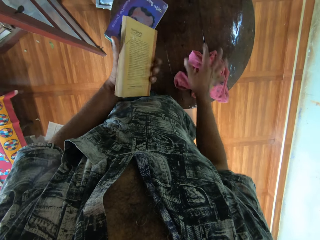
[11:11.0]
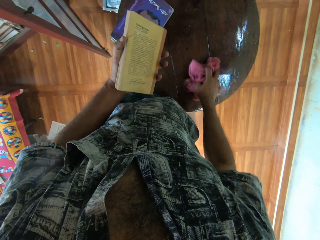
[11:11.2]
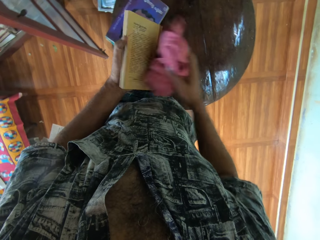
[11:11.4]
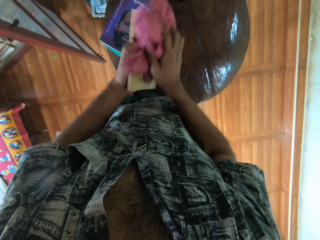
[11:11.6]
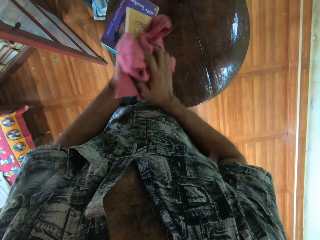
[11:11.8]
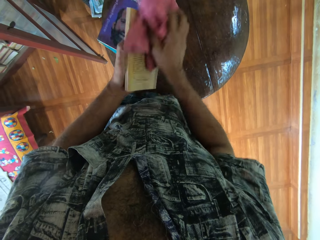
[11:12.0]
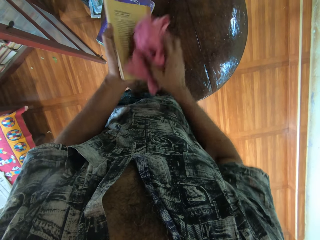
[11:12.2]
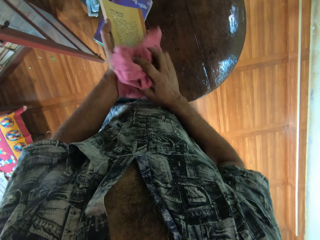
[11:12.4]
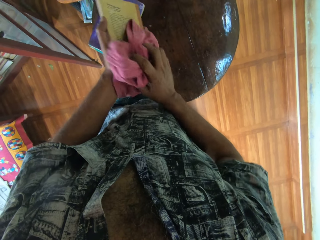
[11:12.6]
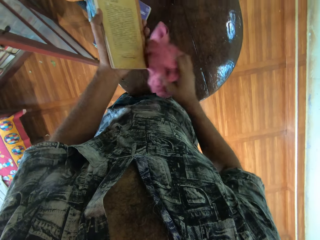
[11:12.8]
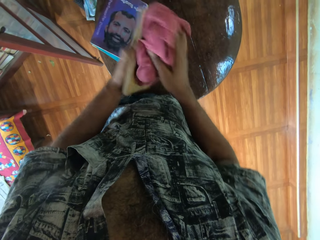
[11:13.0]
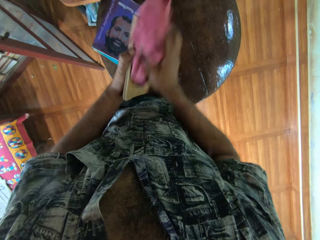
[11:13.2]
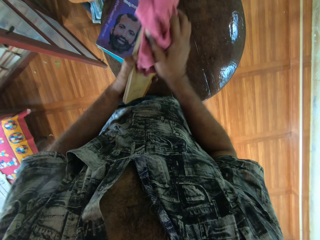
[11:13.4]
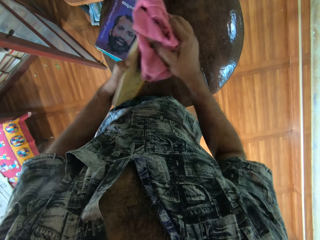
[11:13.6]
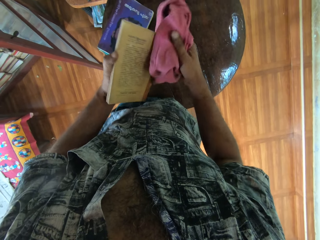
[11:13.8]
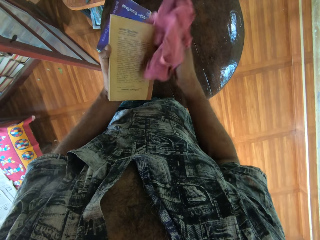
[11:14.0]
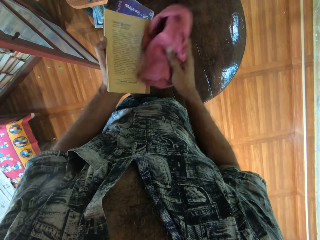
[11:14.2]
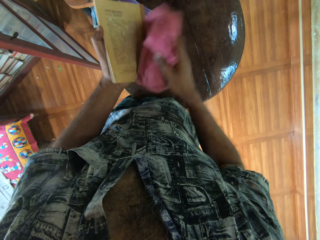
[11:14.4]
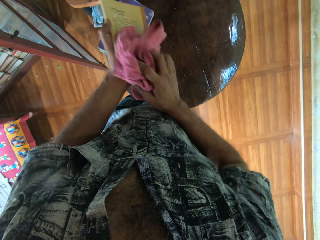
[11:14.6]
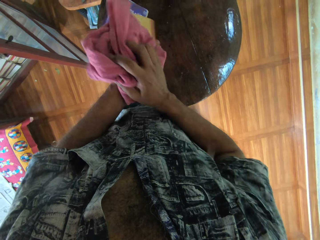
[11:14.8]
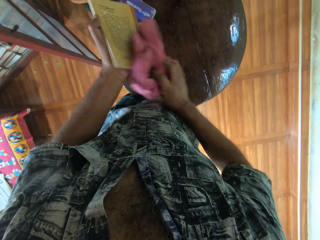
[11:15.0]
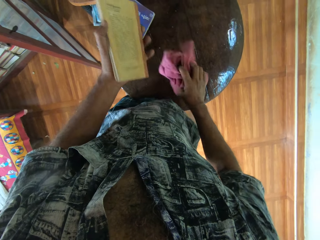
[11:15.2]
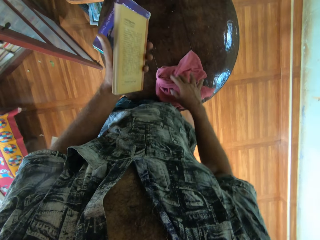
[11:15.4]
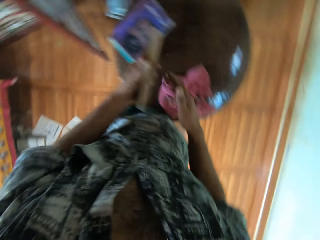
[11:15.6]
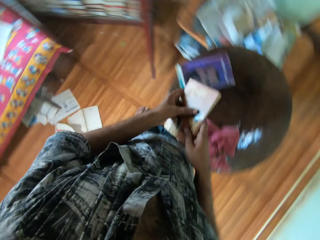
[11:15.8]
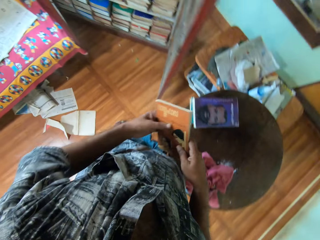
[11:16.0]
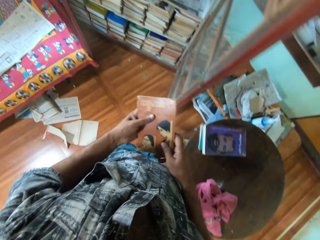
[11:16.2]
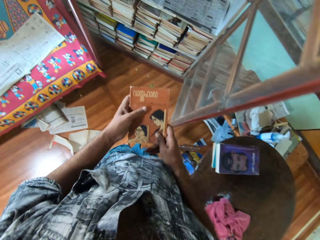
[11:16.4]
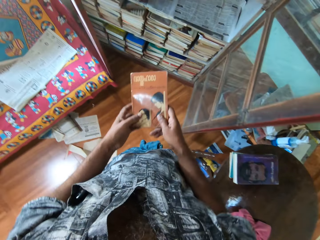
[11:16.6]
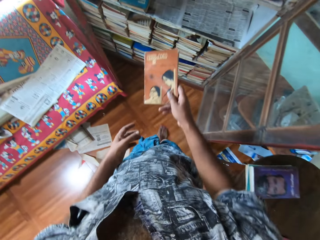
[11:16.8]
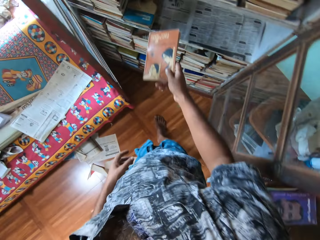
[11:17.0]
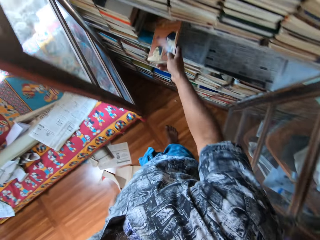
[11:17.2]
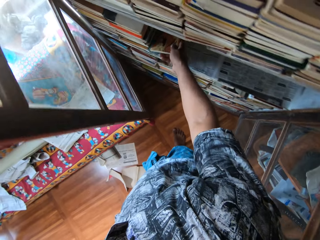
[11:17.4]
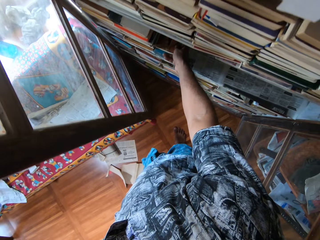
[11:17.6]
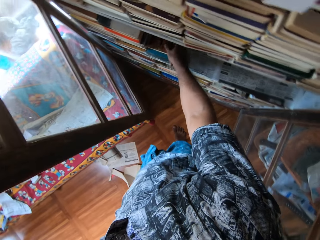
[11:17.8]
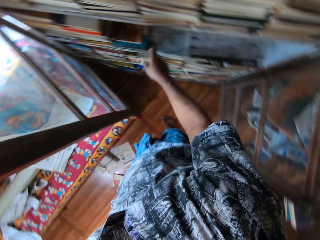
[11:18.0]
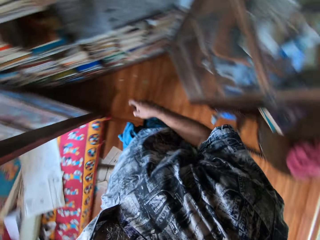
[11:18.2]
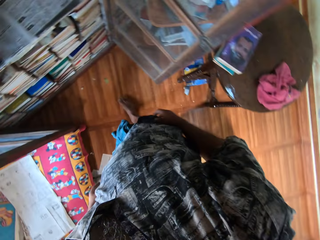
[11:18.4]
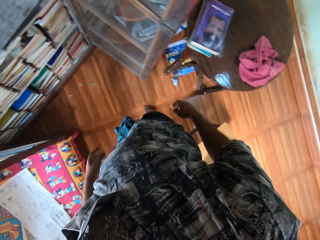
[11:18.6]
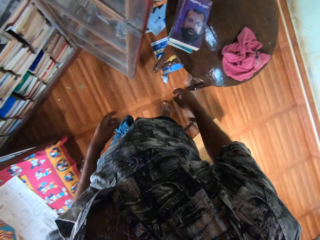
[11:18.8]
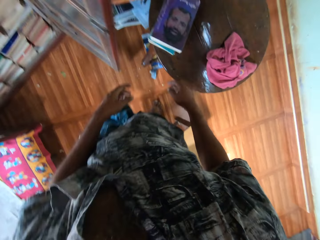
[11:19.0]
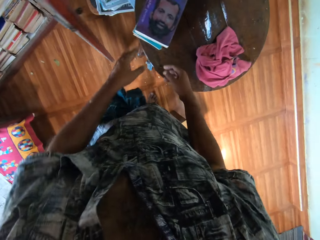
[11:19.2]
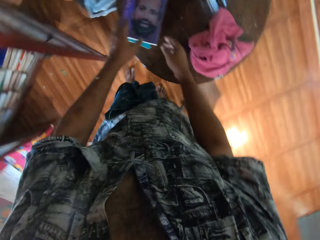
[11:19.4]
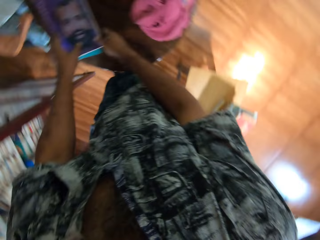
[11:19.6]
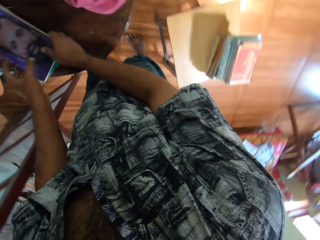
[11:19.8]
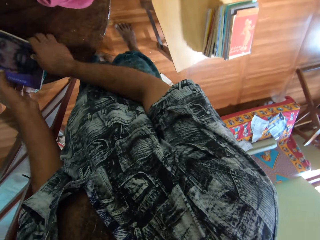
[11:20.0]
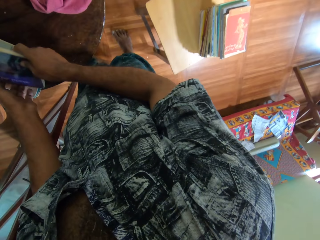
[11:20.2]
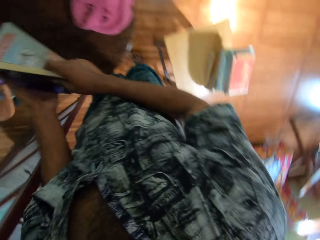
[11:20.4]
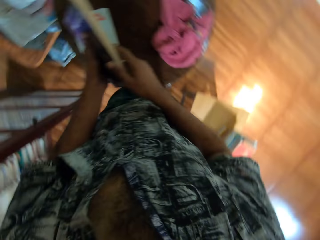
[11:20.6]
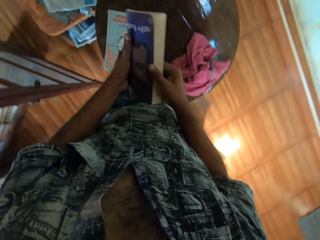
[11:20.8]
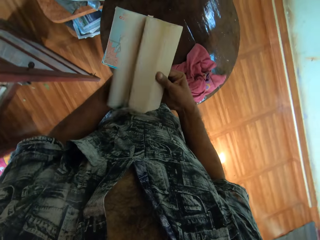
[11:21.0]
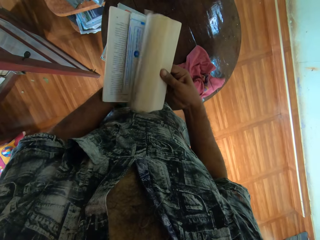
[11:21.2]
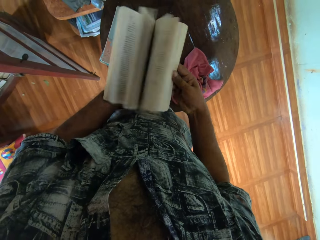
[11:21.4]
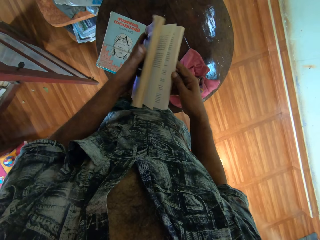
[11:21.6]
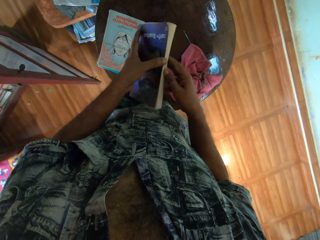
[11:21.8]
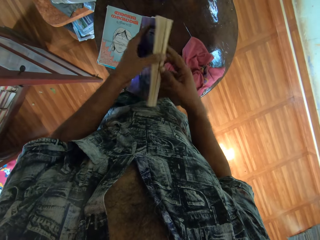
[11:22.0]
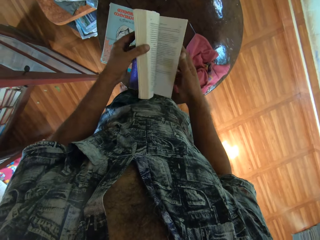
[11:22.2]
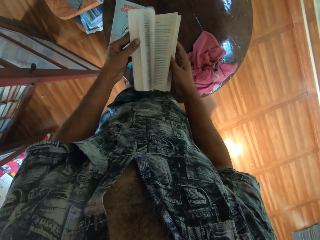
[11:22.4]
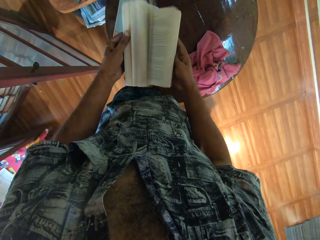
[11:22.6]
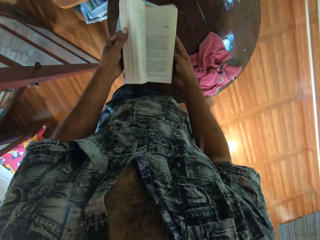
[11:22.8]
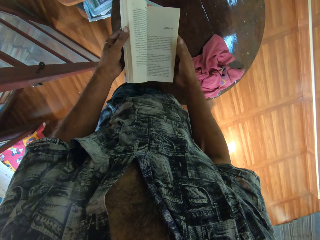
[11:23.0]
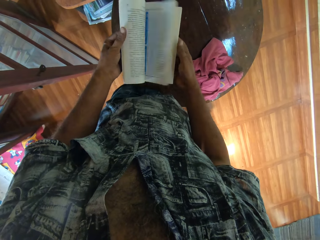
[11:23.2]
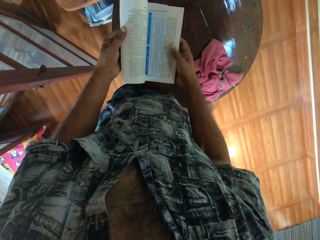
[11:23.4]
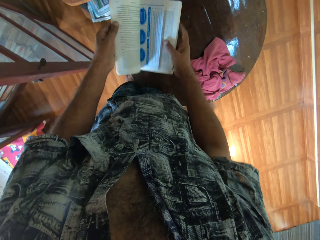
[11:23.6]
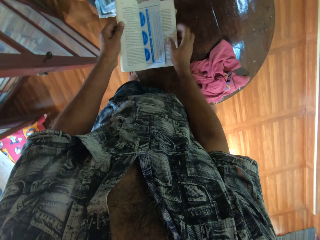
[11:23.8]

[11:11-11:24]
The camera wearer grabs a towel. They wipe the book with a cloth. They put the towel on the table. They put the book on a shelf. They take a book, look around, and peruse the book.

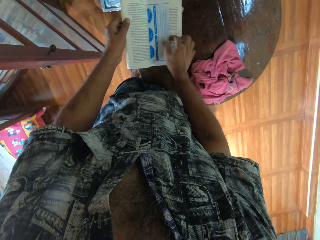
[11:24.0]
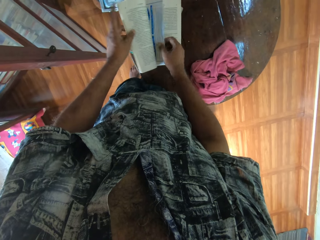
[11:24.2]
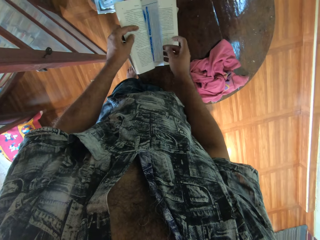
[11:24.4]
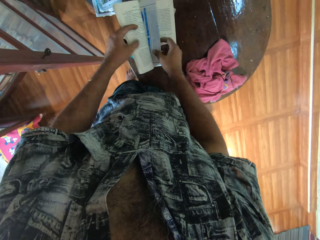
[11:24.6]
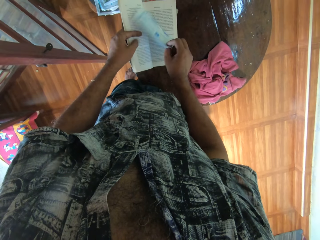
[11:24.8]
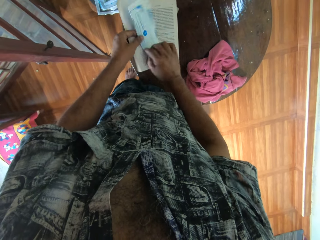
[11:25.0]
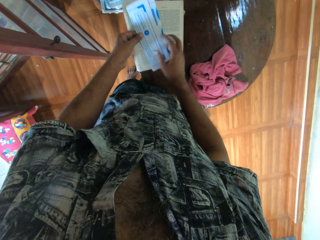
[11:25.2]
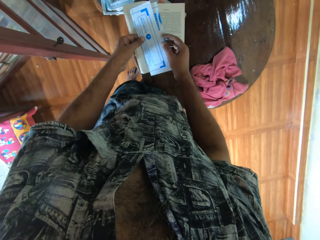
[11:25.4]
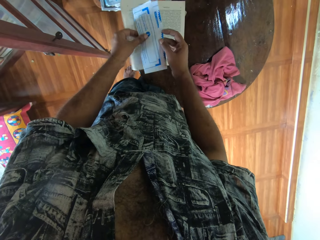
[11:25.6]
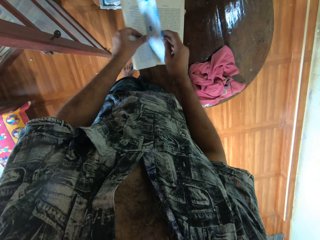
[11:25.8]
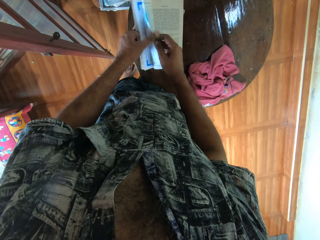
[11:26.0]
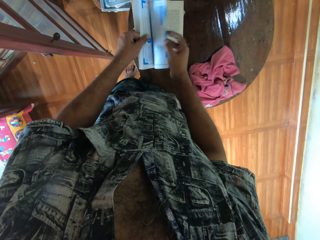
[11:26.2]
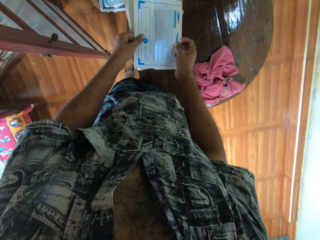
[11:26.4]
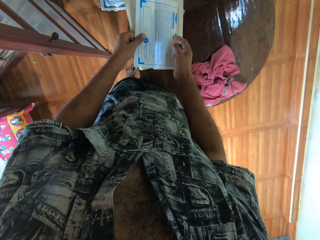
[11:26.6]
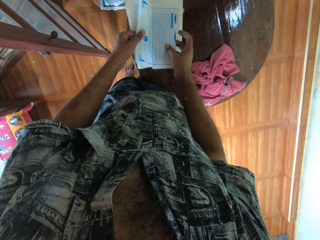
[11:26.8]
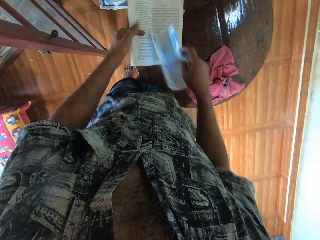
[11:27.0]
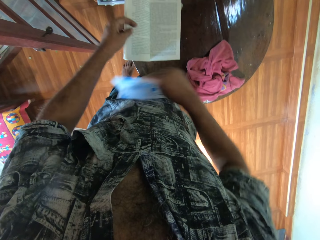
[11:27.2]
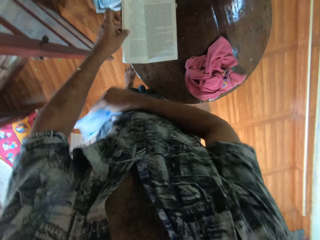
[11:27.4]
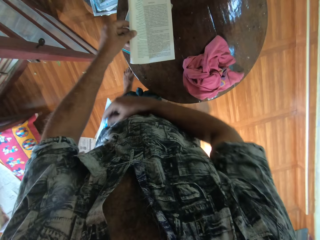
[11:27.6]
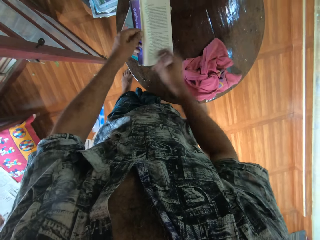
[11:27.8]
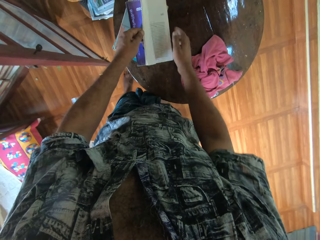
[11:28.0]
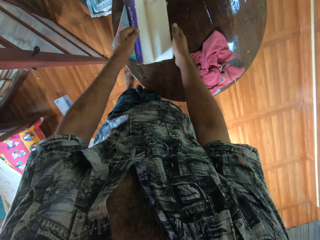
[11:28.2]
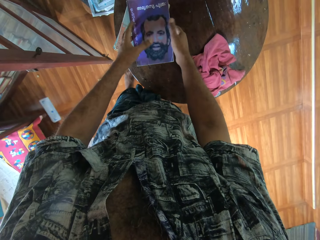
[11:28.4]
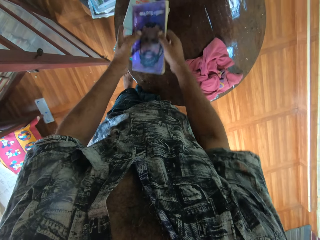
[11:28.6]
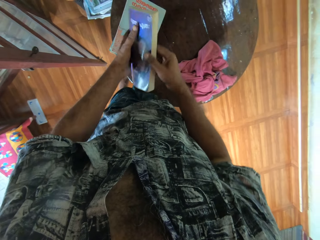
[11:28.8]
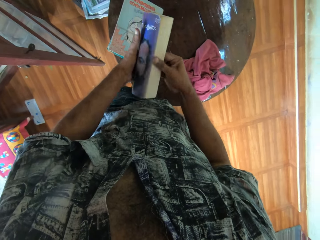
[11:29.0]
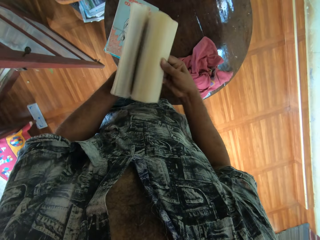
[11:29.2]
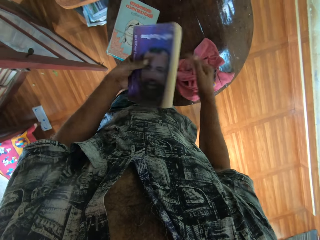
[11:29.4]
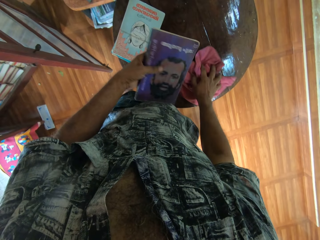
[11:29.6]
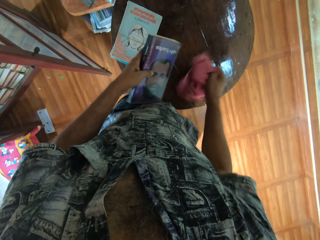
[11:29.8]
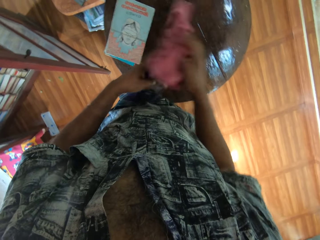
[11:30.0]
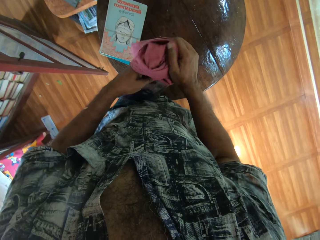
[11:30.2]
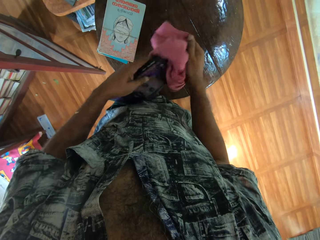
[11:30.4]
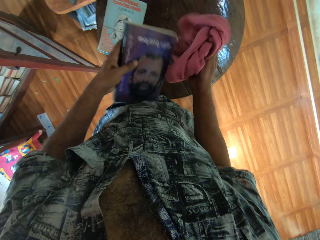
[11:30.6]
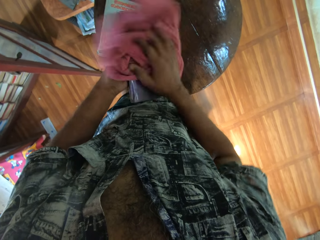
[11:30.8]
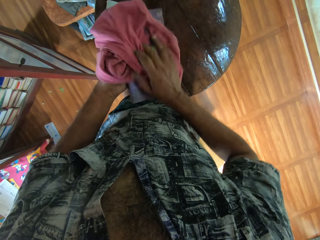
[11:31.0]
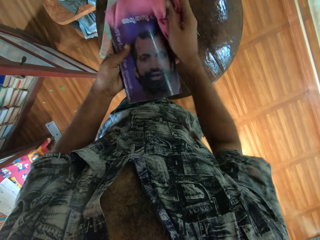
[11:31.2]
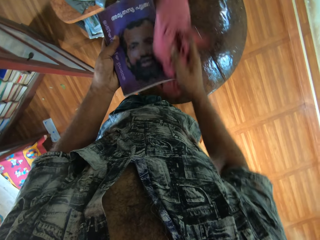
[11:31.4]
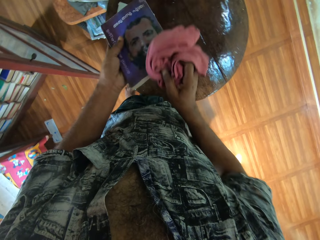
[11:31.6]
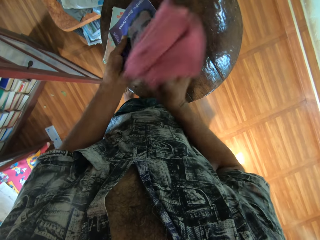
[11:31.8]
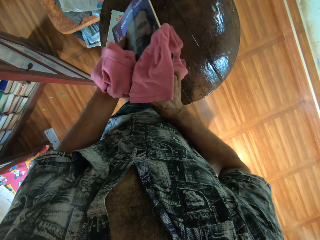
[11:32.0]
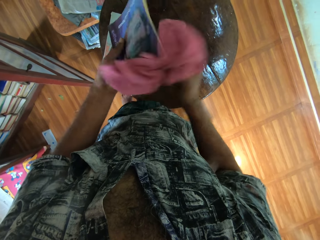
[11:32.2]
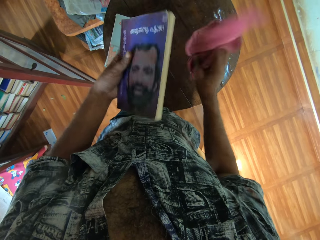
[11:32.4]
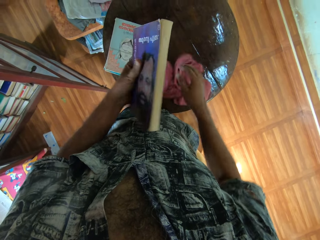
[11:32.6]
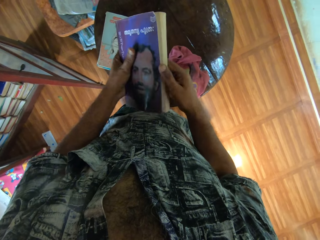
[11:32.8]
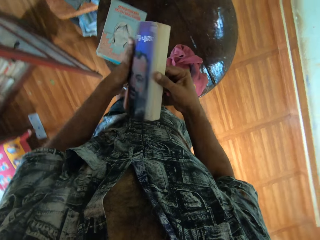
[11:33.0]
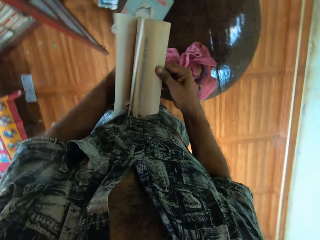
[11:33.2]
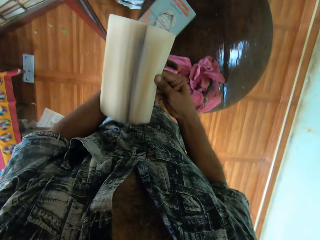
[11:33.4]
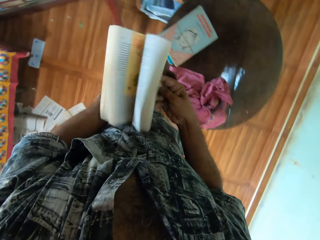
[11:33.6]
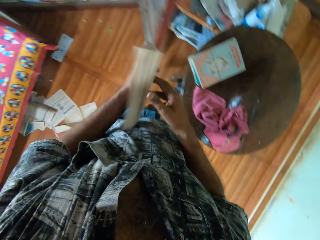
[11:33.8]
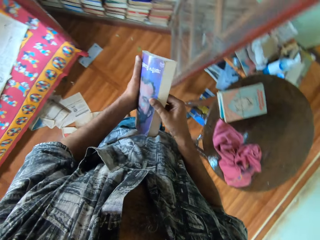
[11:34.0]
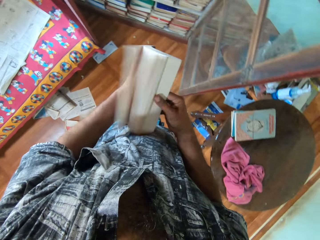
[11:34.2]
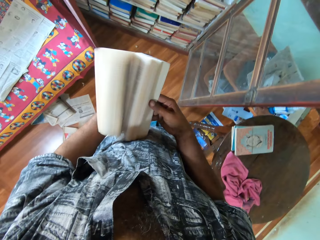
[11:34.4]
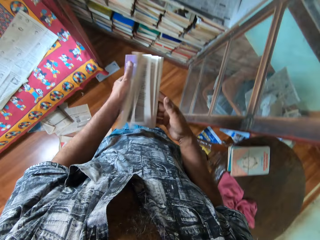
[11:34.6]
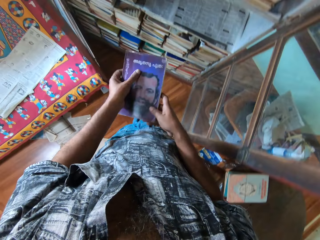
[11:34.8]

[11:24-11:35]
The camera wearer collects a piece of paper. They open the paper and drop the paper on the floor. They peruse the book. They pick up the towel and wipe the book with the towel. They put the towel on the table. They peruse the book.
